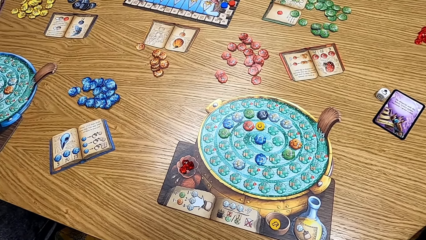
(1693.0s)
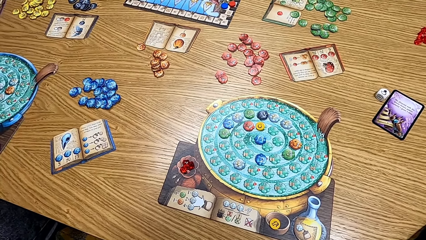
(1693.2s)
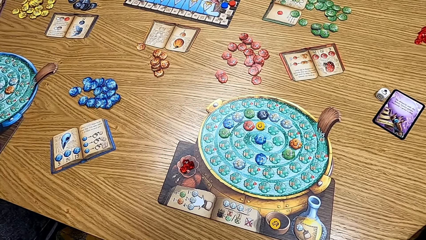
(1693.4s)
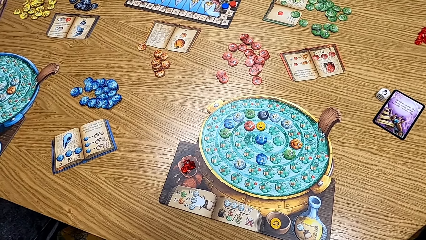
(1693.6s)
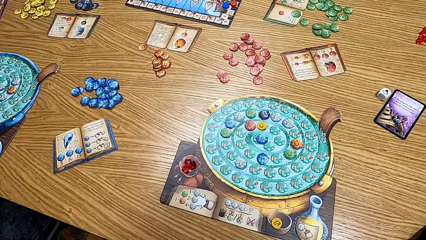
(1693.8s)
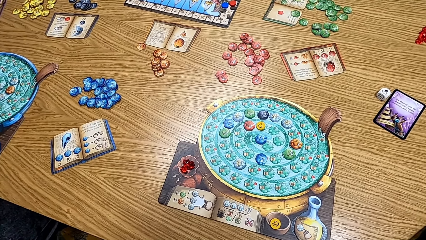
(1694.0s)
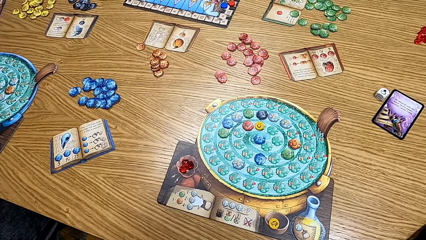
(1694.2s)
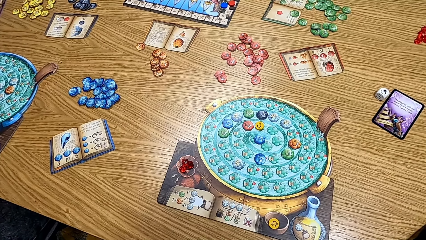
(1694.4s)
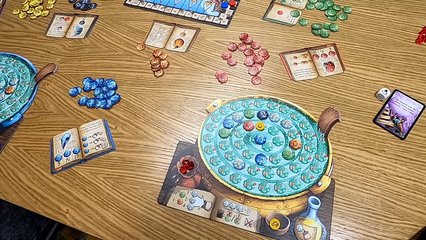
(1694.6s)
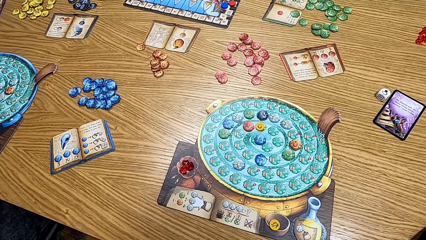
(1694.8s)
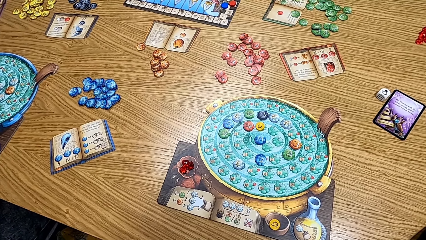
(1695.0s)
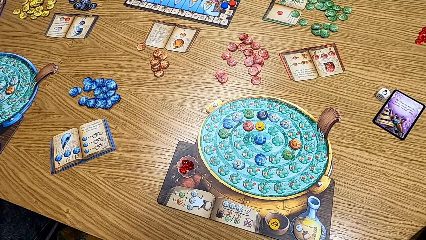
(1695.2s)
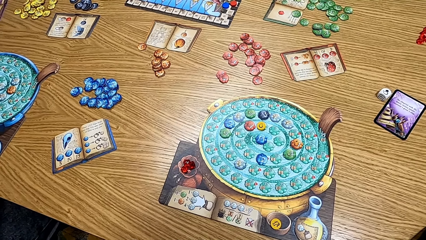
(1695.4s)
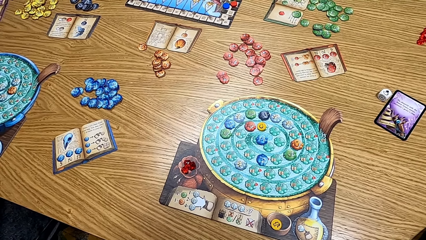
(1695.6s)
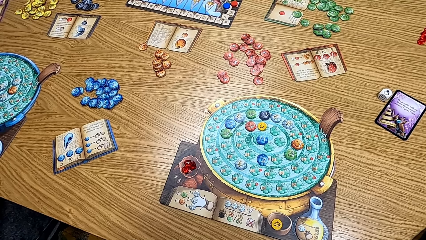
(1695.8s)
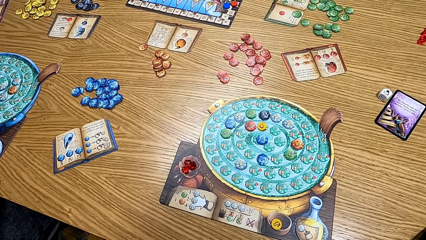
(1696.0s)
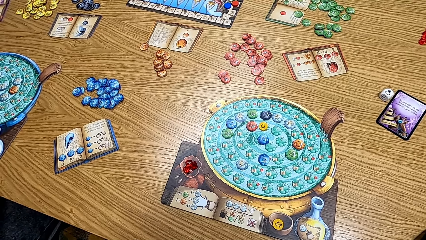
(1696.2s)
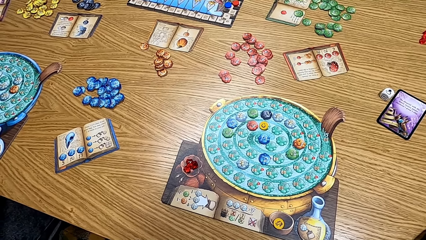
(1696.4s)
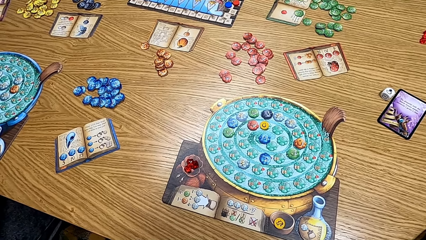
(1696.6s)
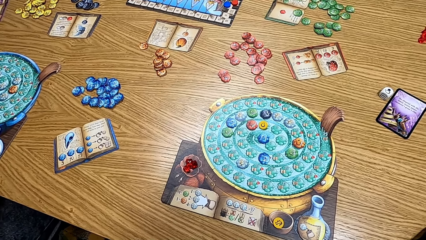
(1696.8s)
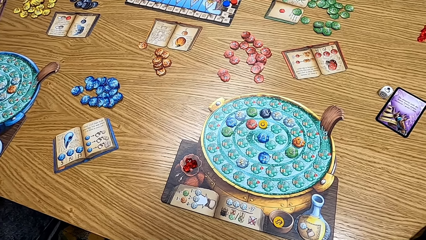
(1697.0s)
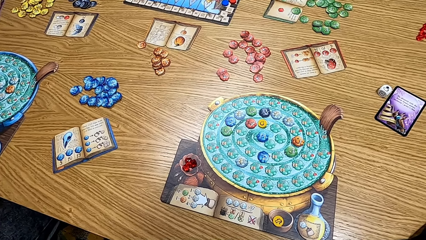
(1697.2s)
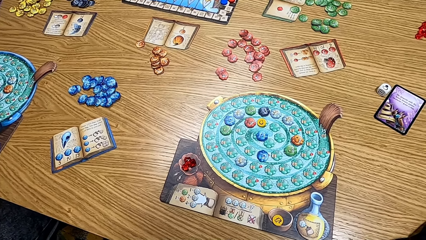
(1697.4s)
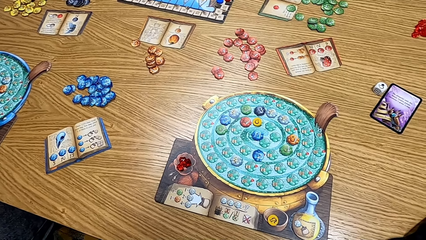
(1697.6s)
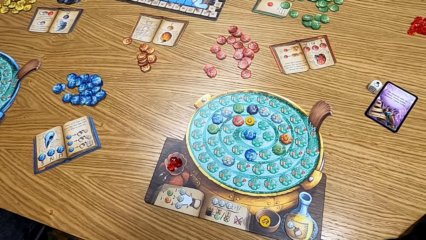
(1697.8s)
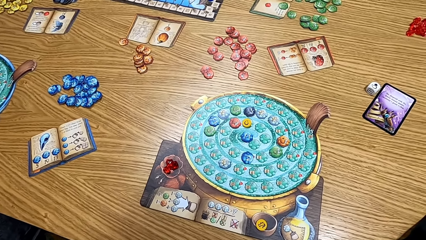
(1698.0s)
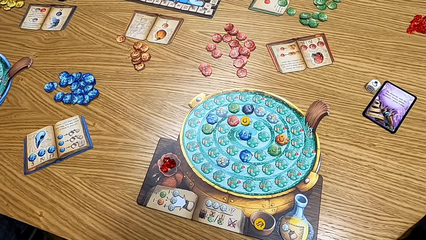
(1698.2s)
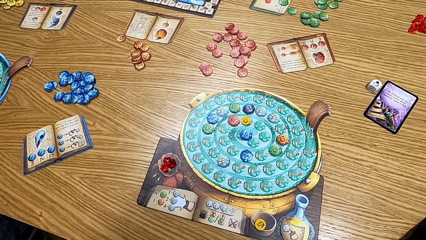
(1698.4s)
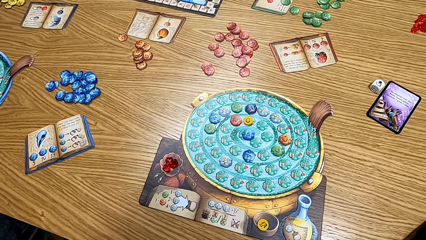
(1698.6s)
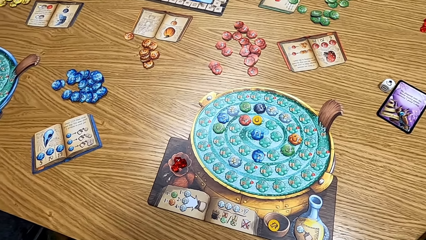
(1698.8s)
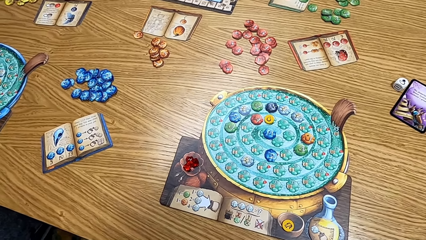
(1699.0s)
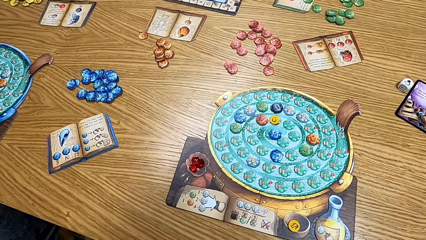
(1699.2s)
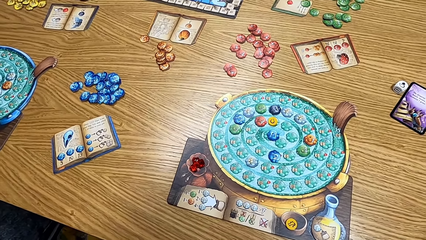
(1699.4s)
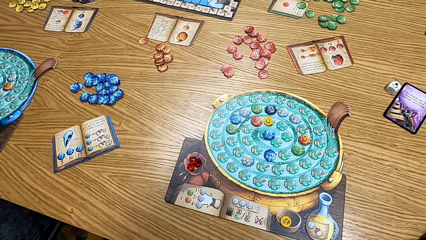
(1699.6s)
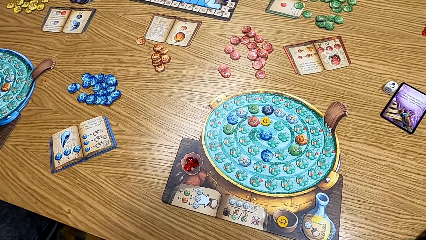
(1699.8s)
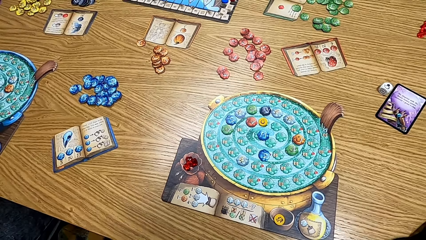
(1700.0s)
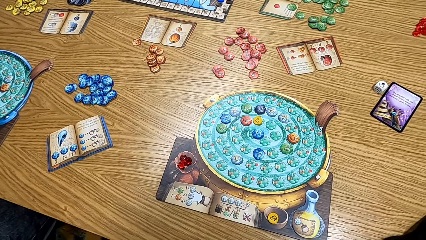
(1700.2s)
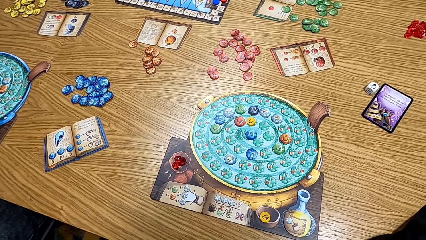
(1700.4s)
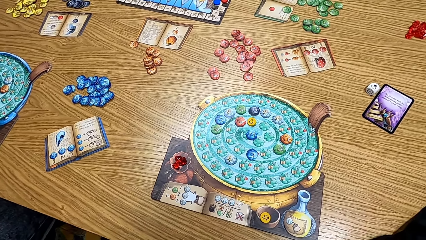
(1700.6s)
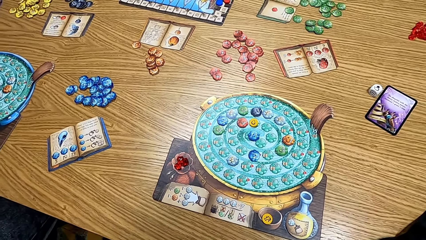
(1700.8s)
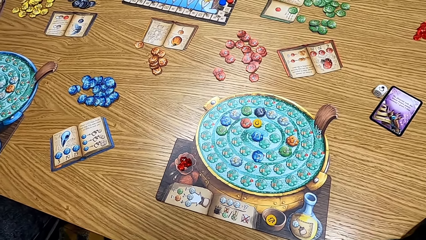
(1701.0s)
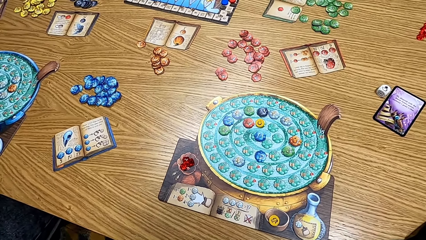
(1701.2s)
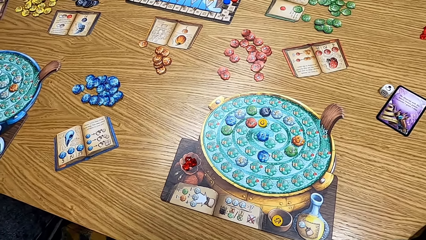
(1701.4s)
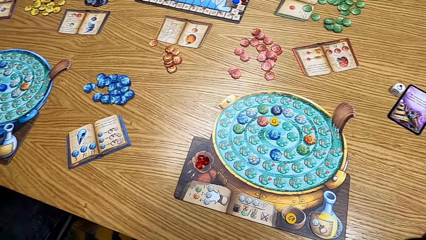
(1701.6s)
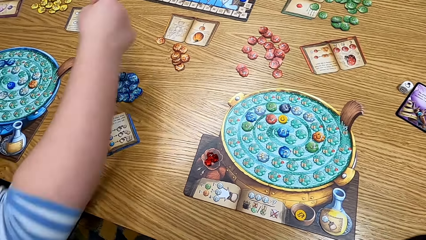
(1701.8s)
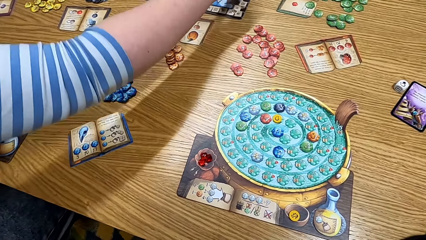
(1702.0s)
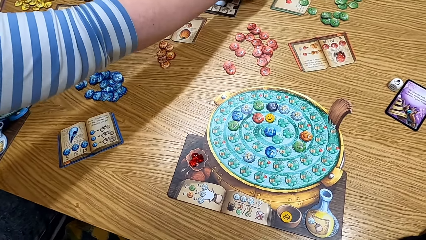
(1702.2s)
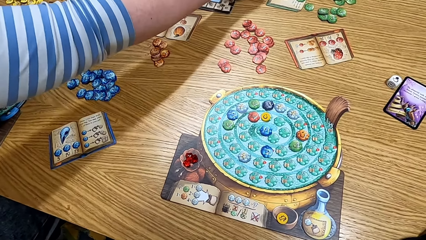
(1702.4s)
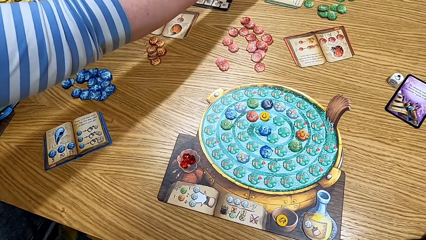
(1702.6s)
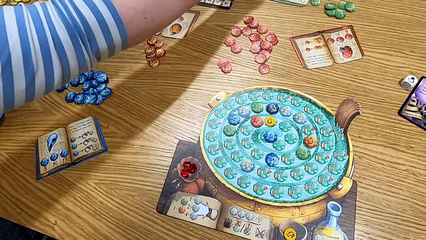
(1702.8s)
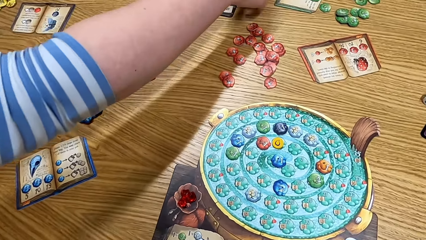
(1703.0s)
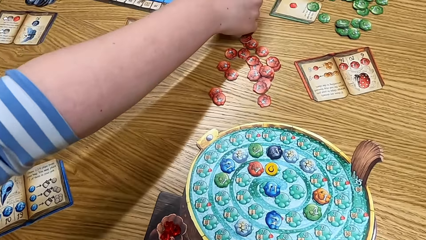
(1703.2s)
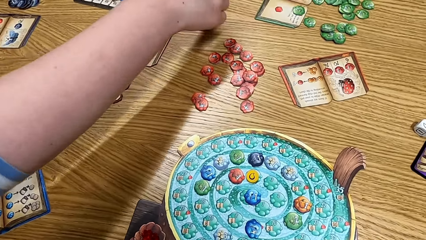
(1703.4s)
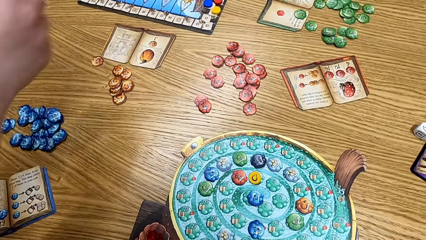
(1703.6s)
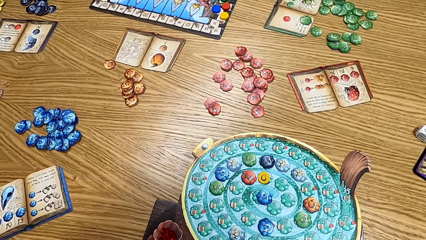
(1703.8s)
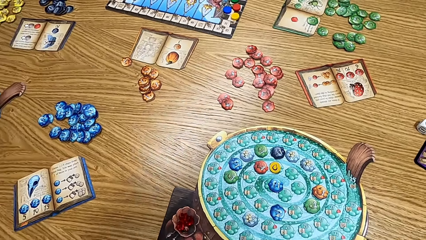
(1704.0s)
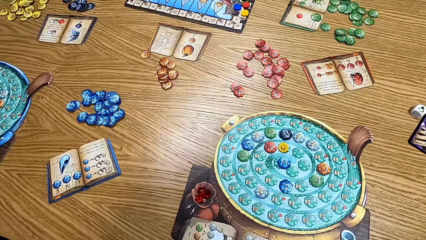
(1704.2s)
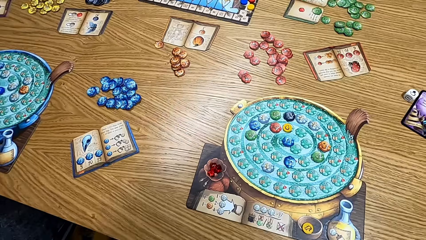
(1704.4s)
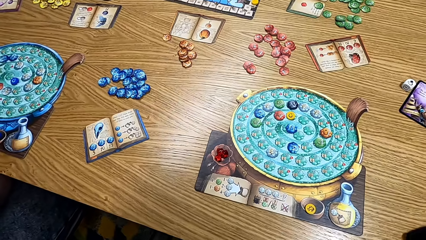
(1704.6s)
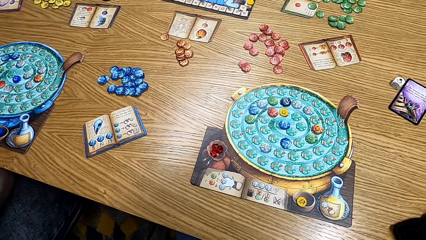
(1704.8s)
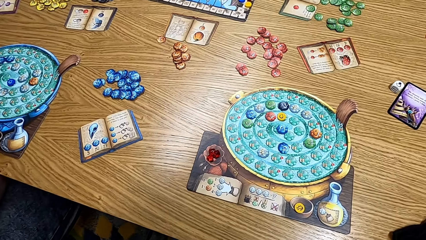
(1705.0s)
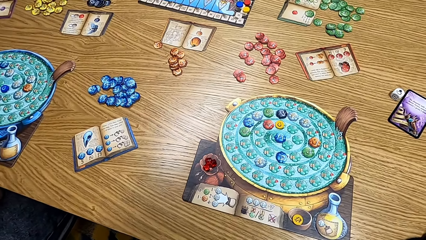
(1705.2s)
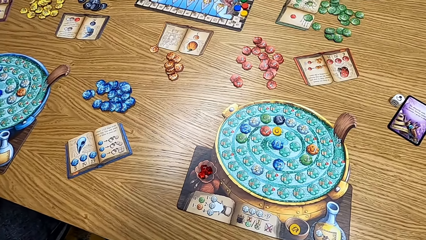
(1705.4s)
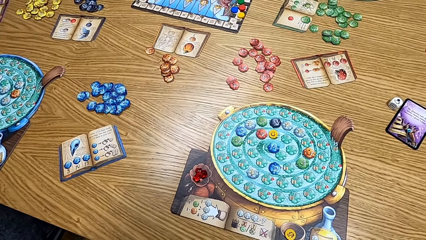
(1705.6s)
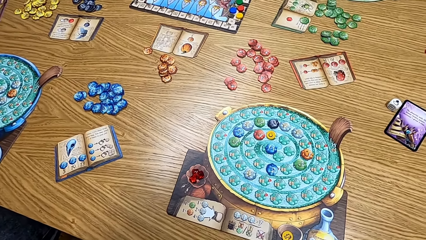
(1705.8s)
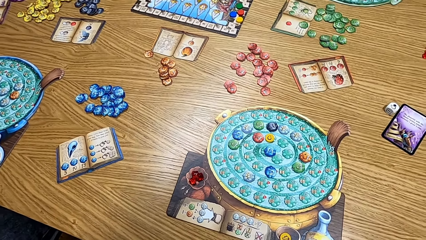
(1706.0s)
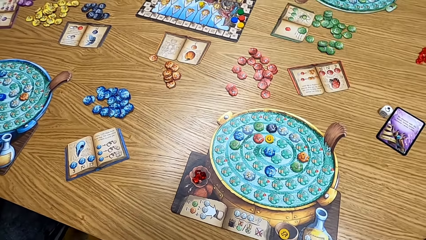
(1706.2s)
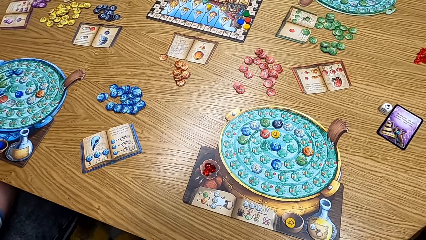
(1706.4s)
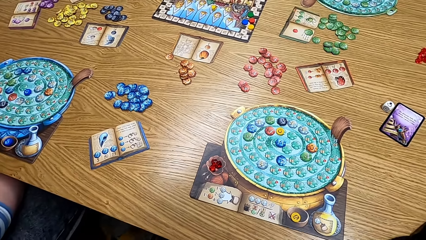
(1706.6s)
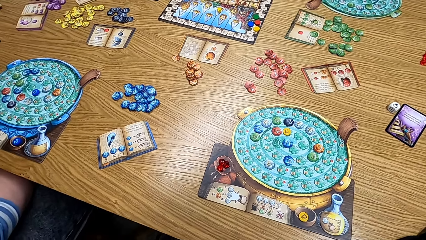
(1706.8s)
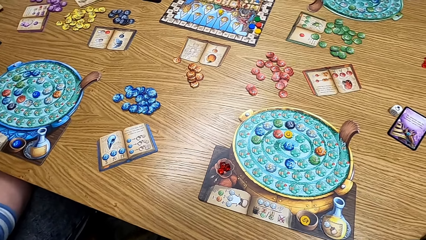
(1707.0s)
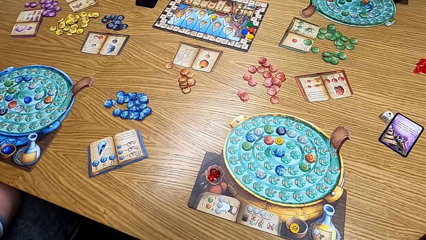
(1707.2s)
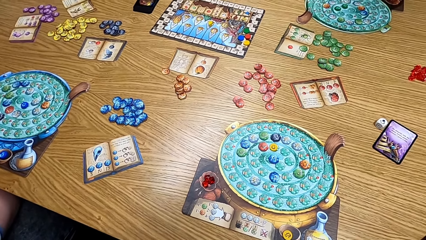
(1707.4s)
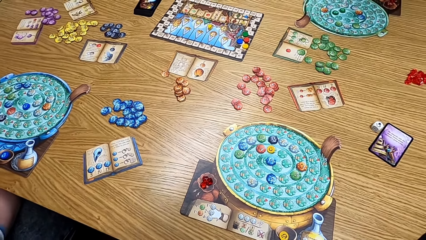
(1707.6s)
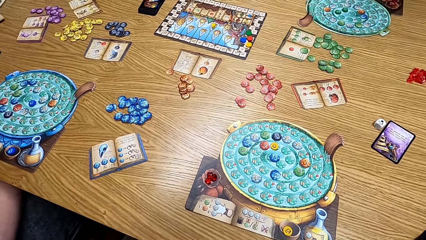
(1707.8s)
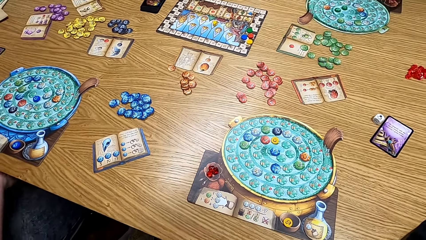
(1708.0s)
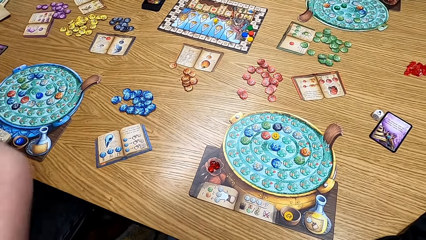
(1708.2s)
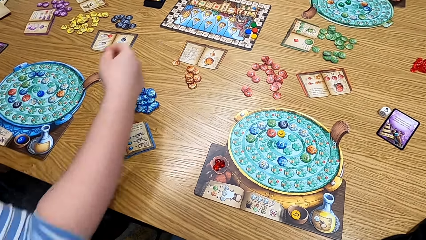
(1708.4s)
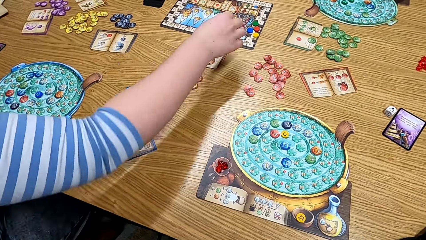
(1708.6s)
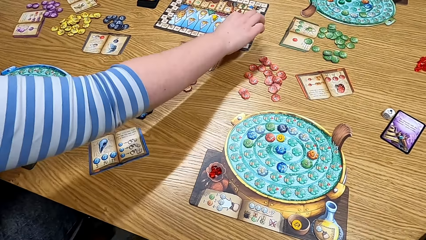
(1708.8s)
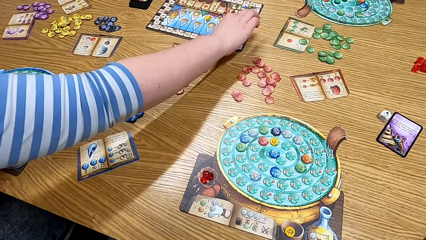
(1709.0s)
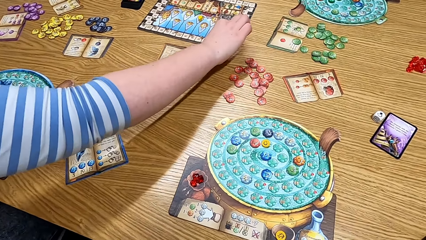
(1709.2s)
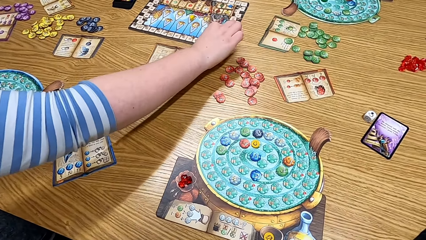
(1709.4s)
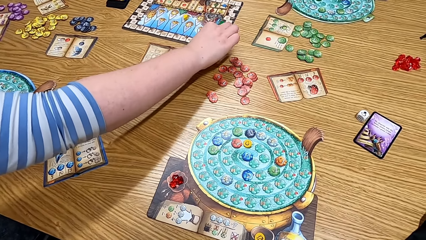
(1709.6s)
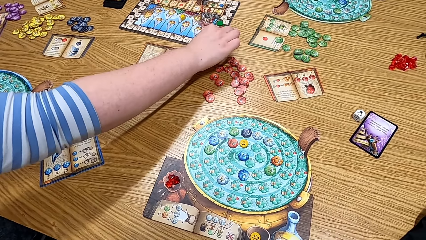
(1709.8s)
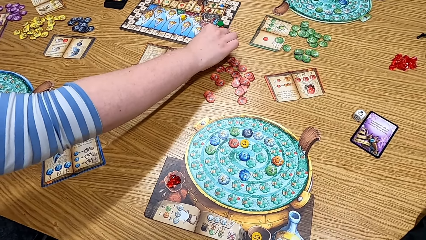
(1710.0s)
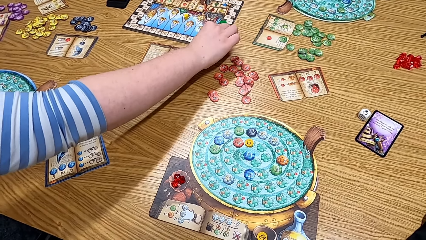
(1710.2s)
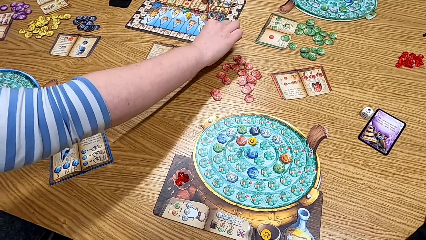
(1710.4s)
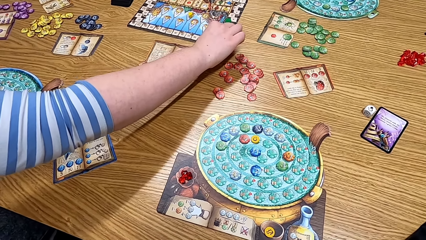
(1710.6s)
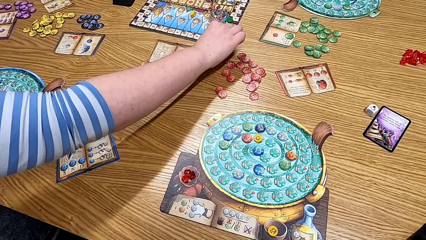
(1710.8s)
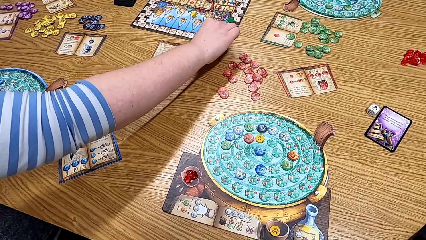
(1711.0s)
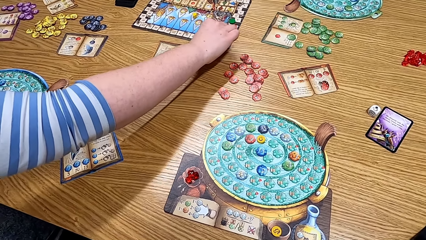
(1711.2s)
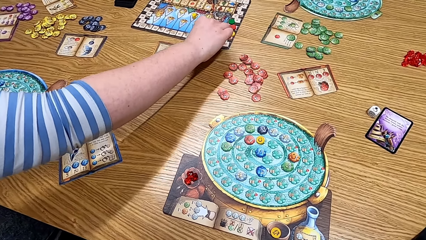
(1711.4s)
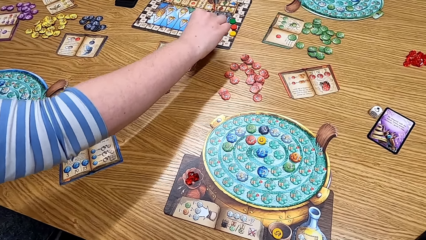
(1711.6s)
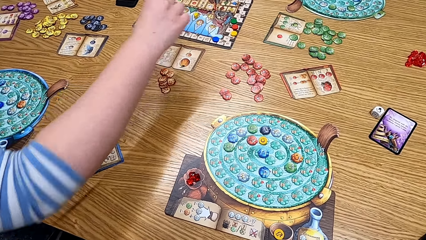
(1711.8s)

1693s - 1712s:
The camera wearer looks at the table. A woman picks the cards from the table. The woman plays the game.
